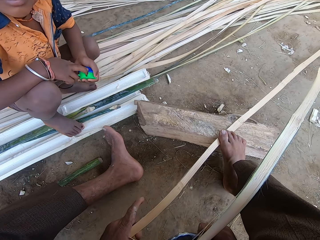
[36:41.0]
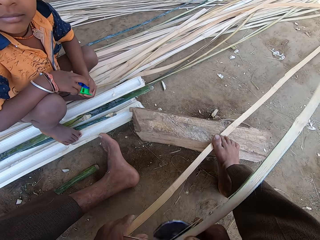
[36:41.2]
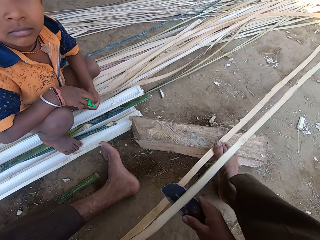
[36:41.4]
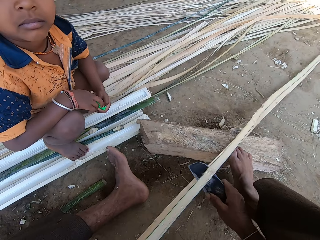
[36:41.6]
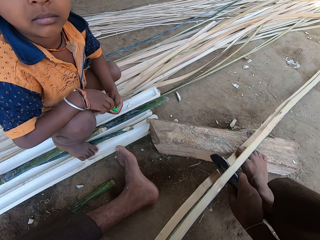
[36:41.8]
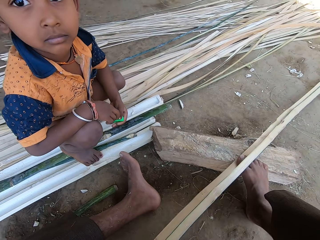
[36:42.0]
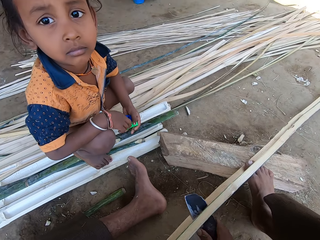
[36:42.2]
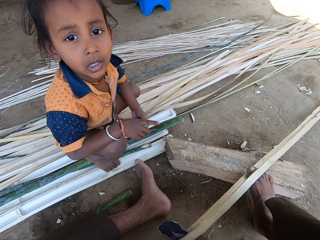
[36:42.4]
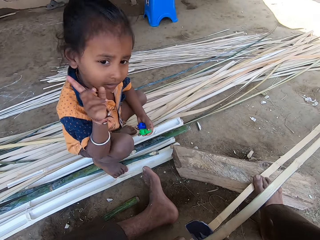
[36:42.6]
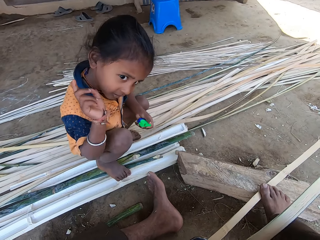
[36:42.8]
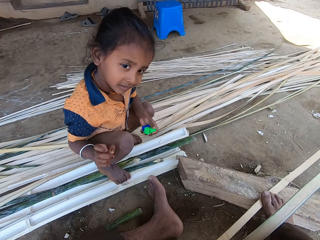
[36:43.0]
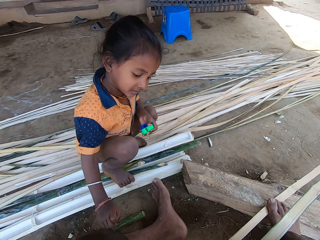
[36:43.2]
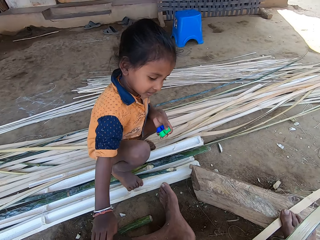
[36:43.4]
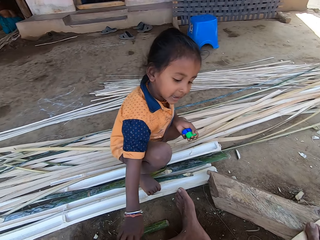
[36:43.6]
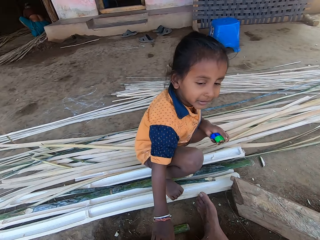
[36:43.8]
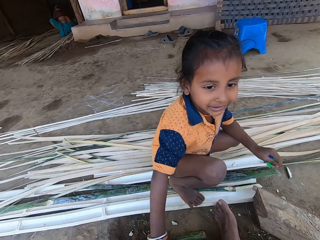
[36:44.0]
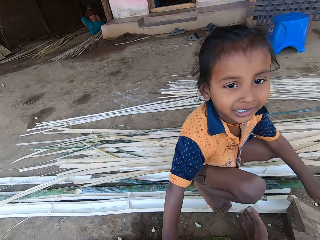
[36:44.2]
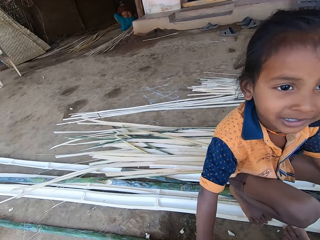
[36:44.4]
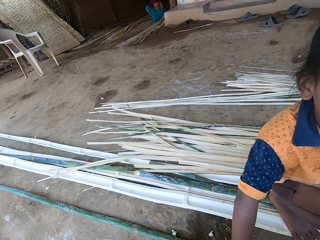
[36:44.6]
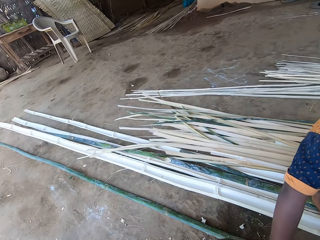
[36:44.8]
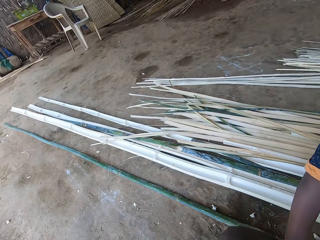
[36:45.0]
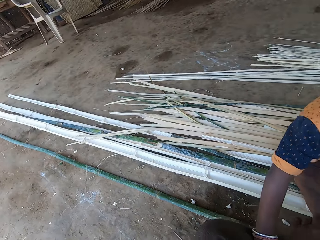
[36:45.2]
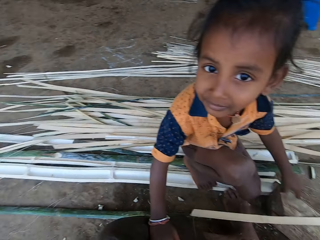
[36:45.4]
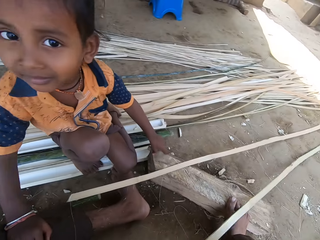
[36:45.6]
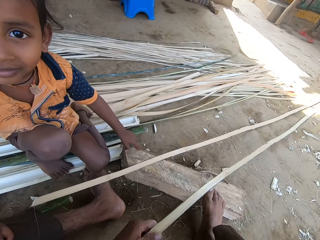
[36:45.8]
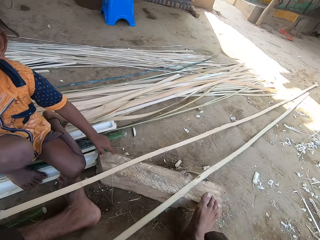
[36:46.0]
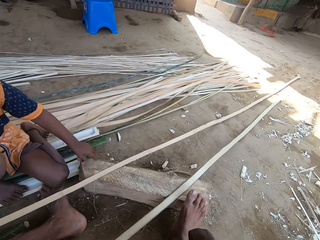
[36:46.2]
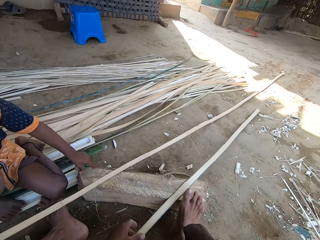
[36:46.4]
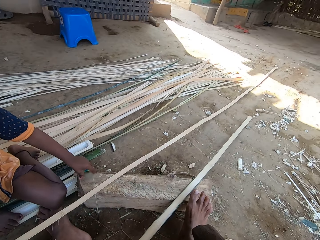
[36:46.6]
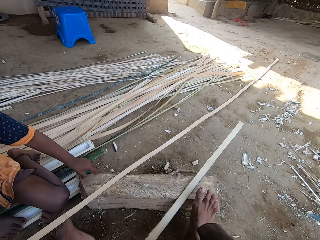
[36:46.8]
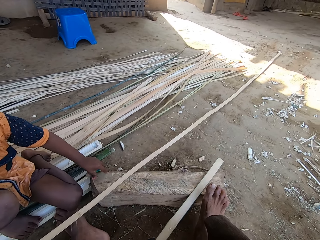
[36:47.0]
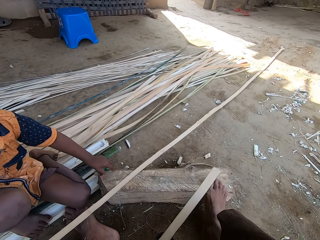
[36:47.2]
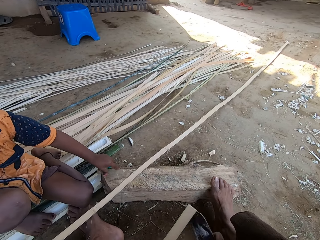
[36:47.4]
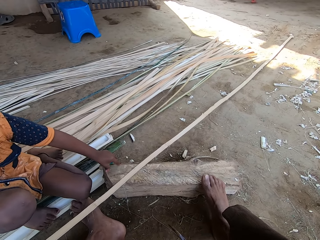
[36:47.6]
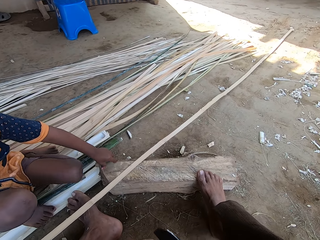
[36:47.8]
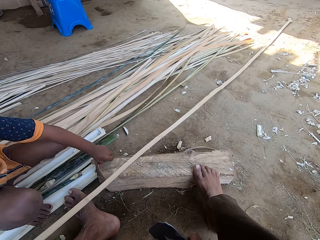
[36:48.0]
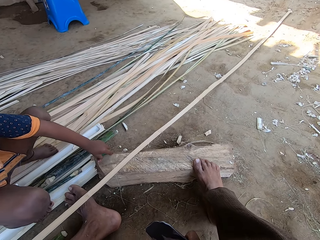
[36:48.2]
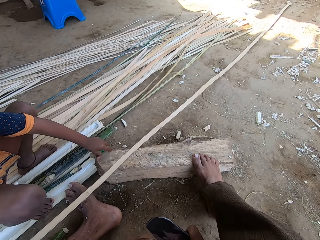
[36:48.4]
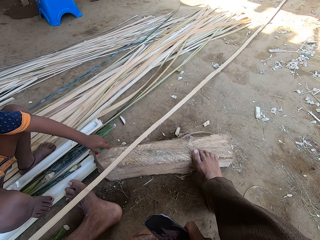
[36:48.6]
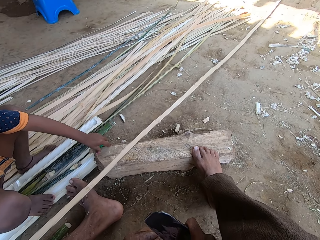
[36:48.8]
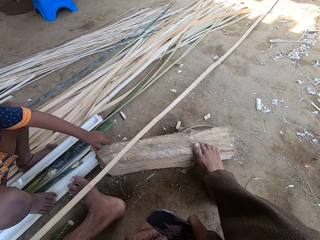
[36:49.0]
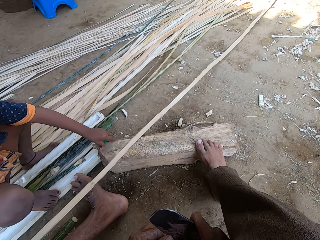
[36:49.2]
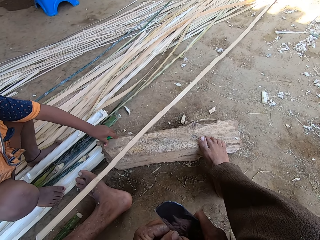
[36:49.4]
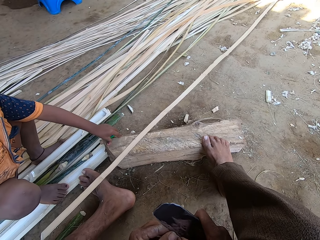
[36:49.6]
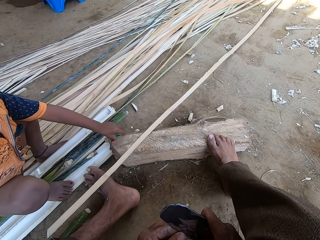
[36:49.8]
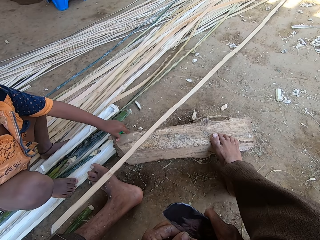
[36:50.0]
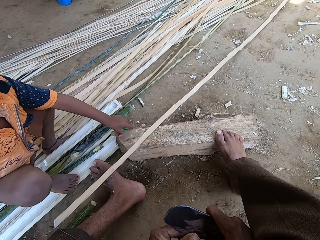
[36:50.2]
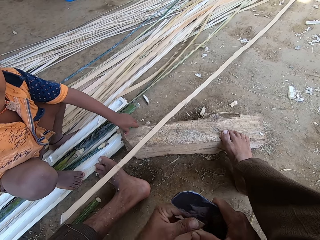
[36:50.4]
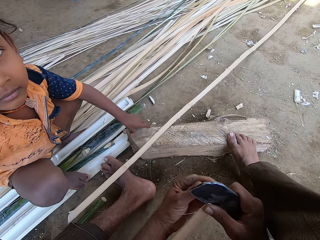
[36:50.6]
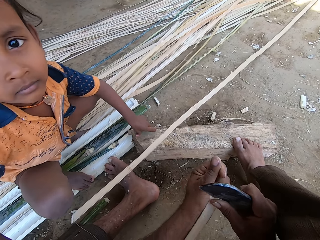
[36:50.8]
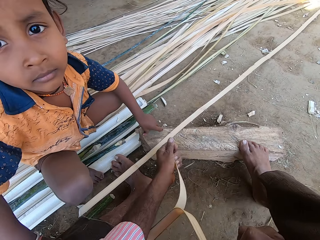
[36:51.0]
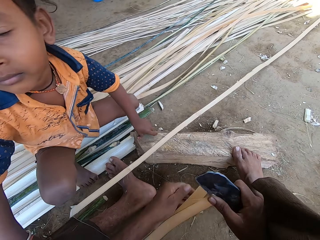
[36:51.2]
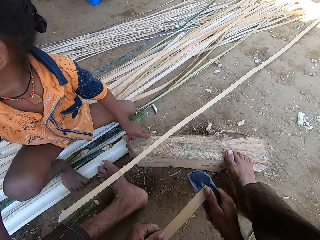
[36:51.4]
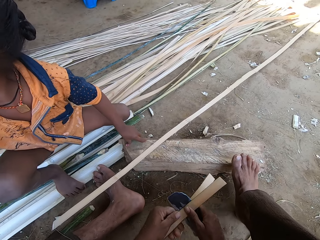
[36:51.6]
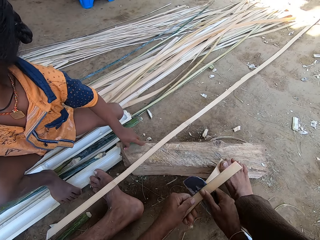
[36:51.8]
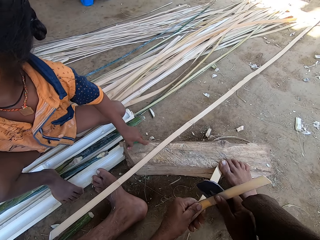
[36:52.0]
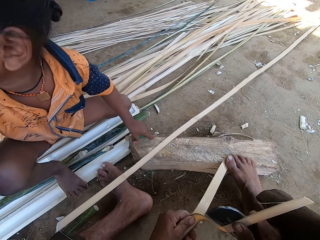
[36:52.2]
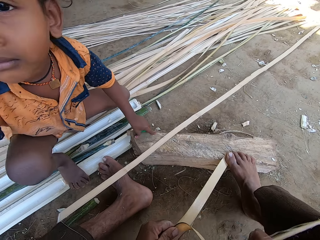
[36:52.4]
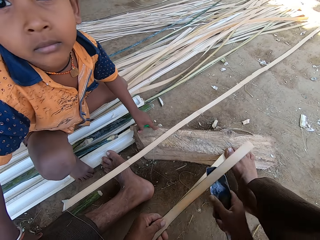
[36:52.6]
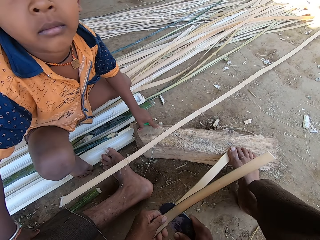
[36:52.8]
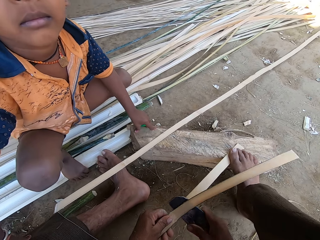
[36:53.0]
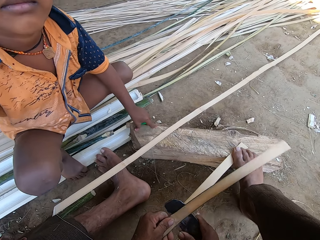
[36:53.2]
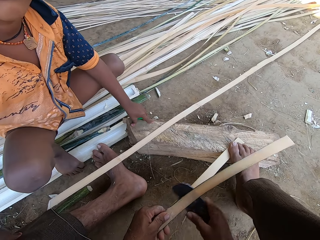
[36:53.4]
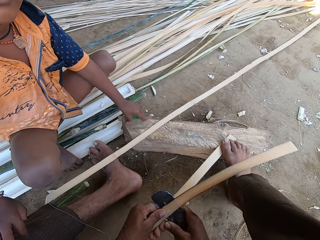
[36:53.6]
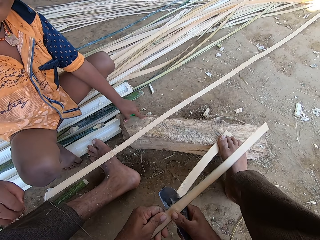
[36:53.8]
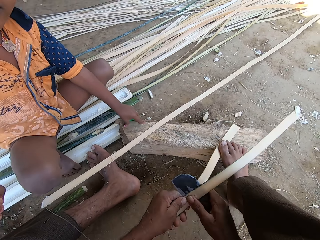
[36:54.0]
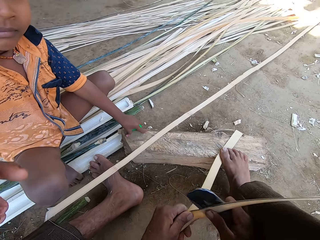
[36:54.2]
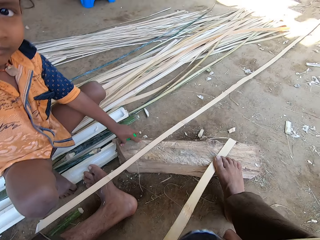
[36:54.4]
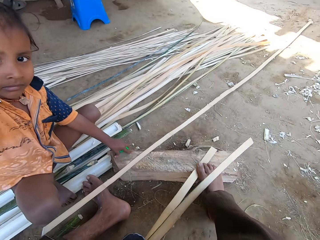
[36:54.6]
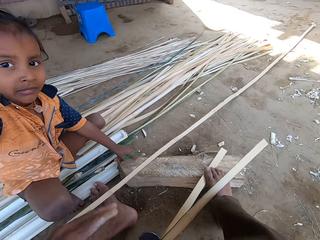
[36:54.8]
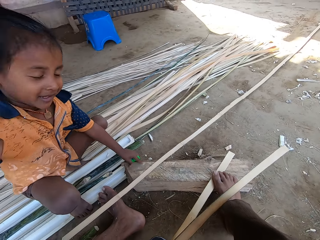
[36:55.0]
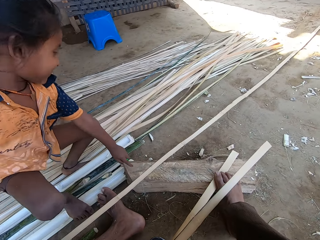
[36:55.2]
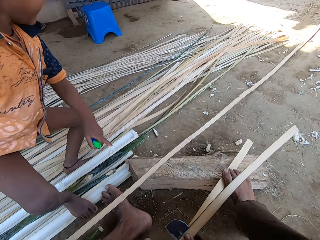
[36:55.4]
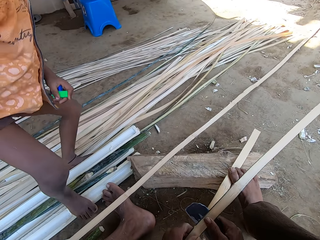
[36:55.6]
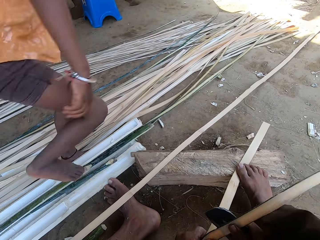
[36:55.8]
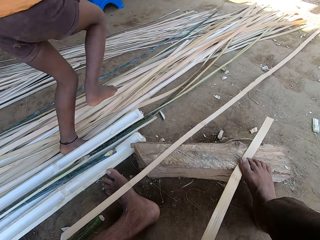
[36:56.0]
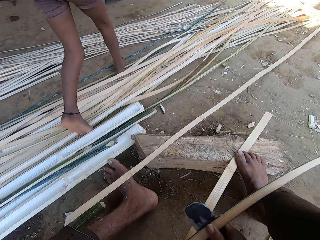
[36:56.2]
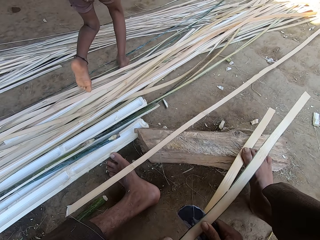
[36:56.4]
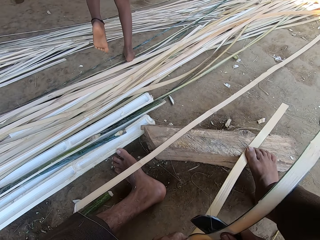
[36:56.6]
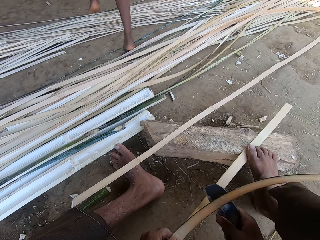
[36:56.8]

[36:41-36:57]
The camera wearer interacts with a person. They separate a palm branch.

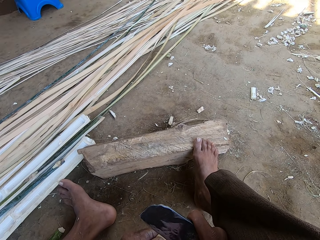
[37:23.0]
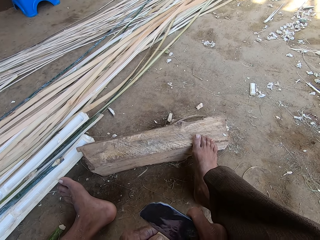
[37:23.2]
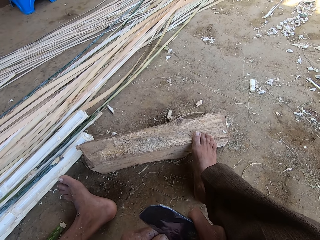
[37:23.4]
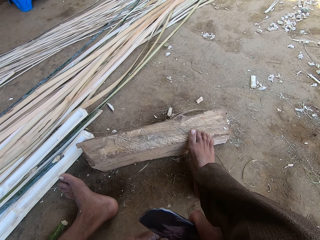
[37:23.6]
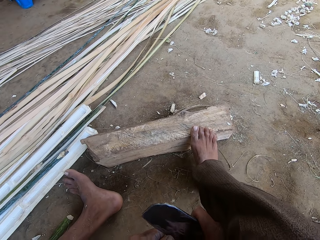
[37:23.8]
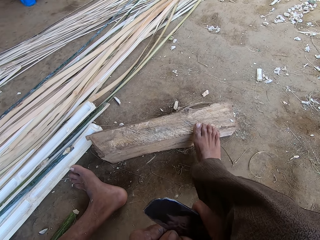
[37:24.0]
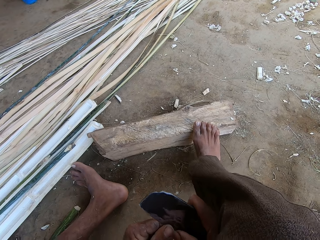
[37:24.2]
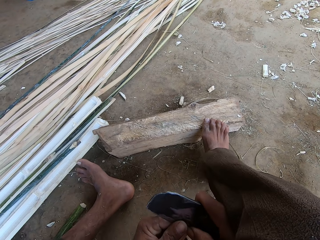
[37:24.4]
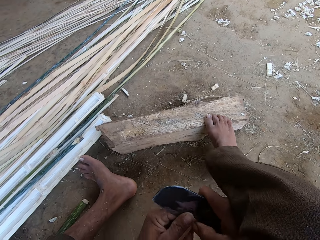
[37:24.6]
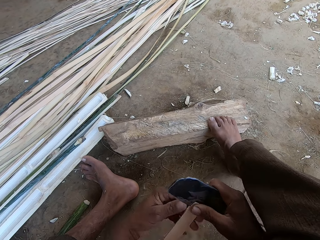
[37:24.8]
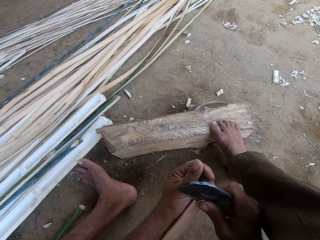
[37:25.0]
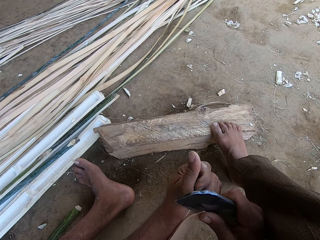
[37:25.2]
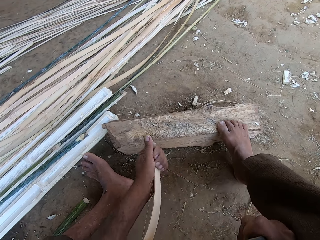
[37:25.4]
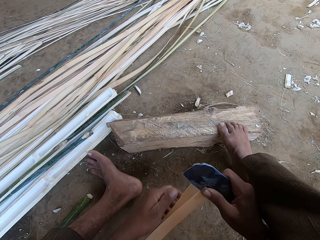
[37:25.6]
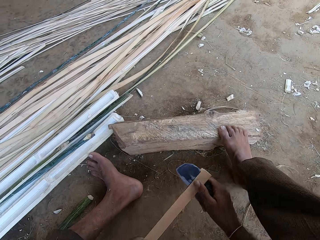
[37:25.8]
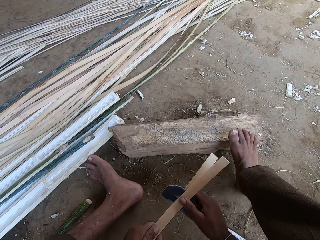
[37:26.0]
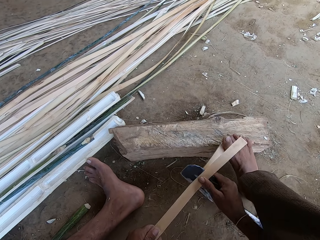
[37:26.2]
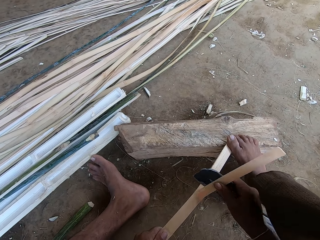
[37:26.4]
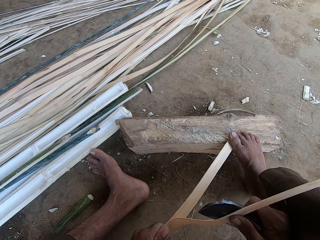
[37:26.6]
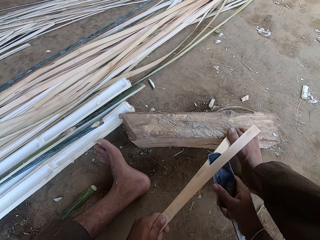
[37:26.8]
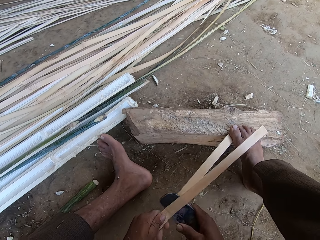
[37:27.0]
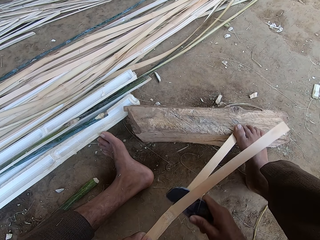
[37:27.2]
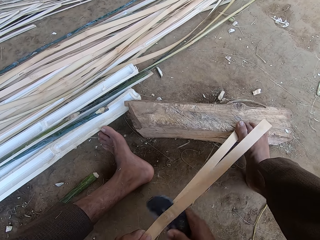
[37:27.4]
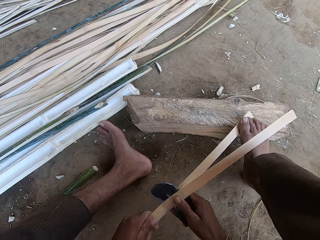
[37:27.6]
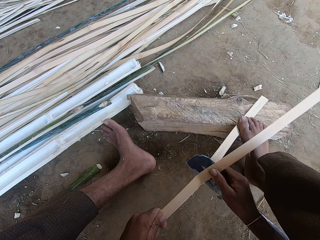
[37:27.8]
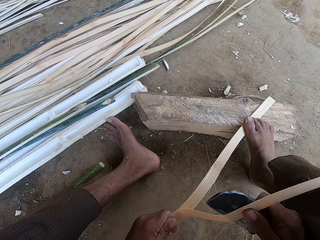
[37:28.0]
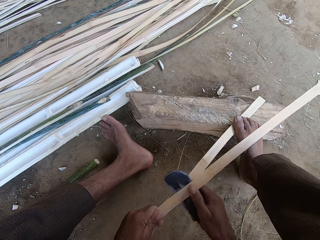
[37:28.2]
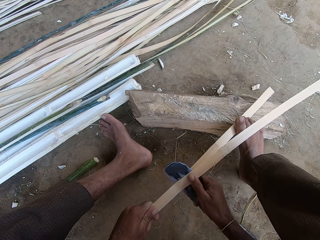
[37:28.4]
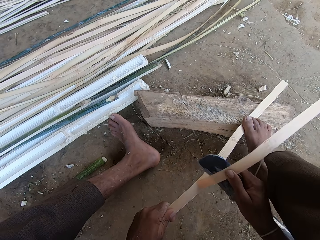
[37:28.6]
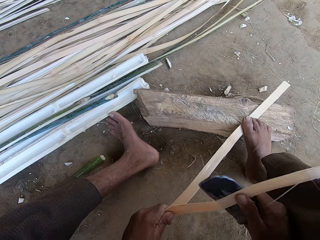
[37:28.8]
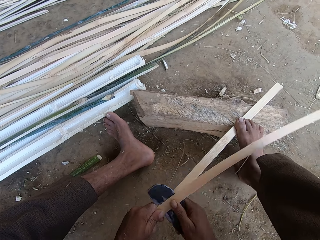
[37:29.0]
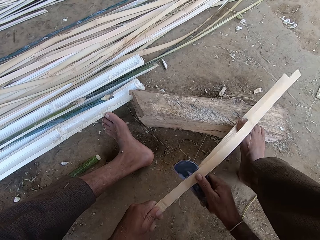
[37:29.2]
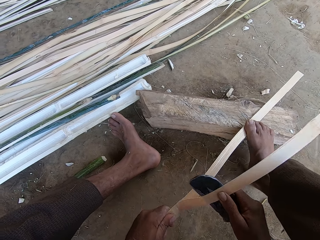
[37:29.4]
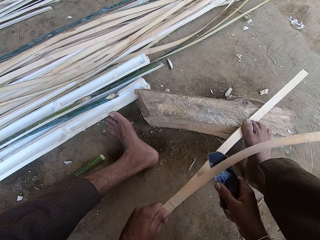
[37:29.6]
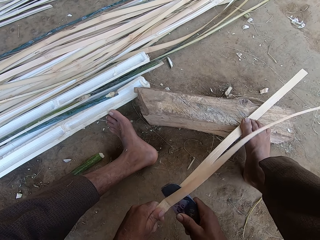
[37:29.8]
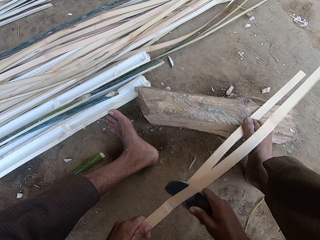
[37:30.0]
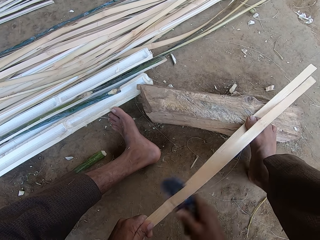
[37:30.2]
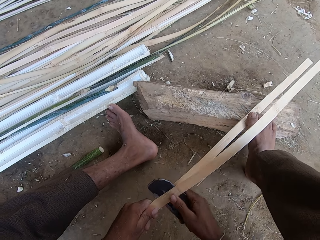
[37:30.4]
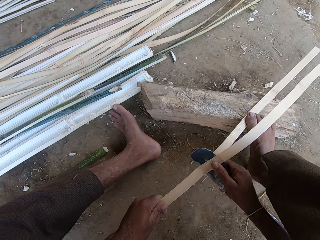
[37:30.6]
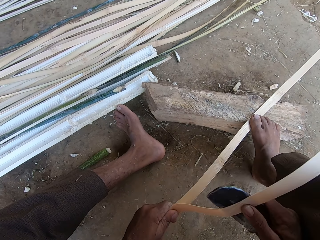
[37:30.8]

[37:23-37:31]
The camera wearer separates a stick into two with a knife.
